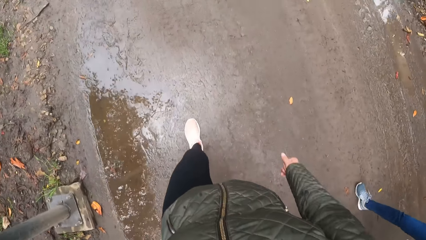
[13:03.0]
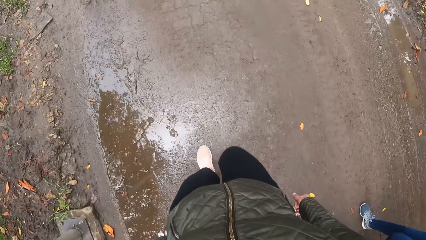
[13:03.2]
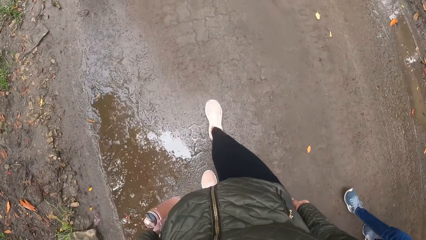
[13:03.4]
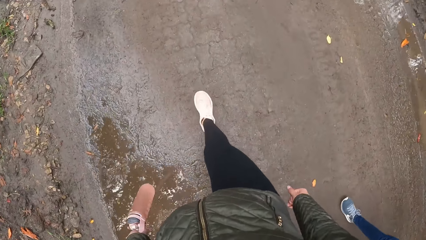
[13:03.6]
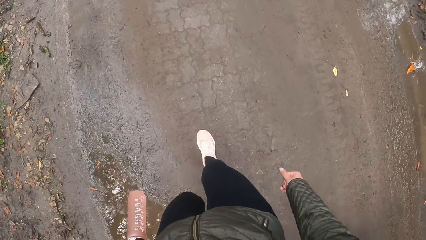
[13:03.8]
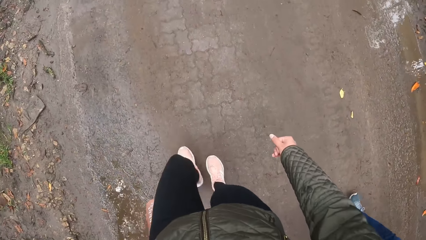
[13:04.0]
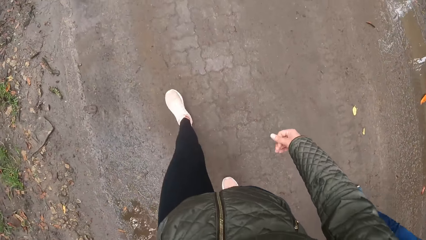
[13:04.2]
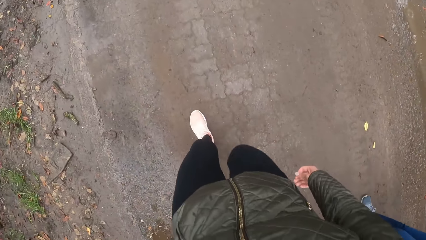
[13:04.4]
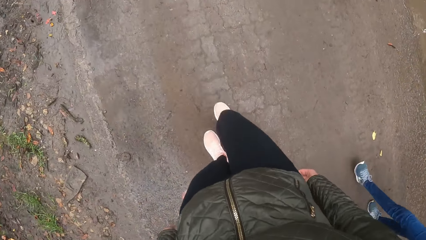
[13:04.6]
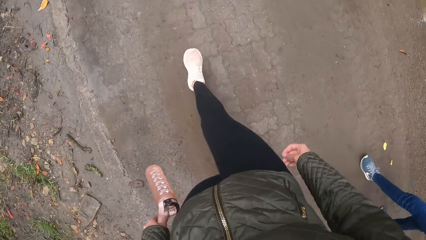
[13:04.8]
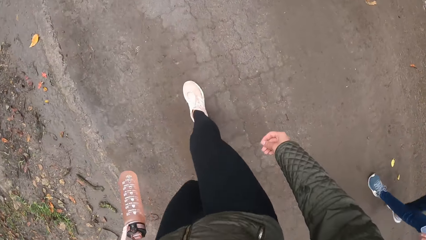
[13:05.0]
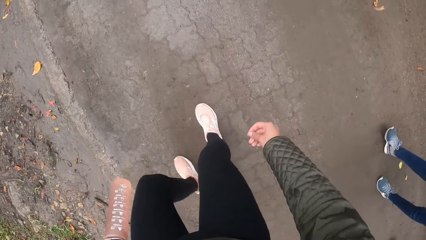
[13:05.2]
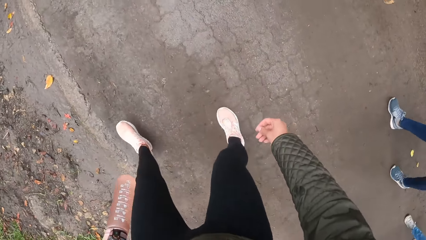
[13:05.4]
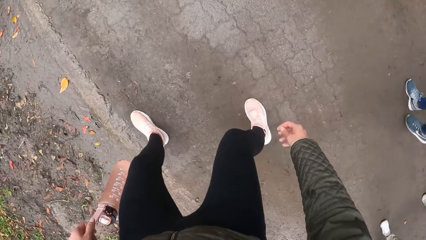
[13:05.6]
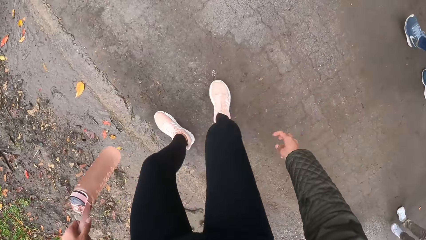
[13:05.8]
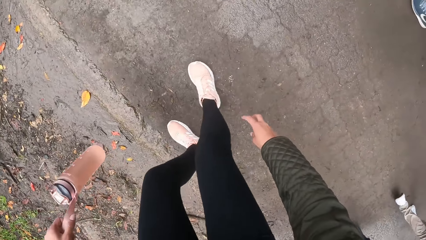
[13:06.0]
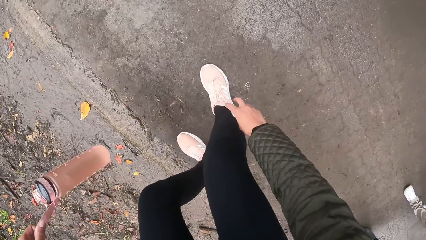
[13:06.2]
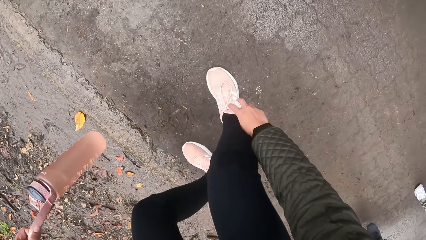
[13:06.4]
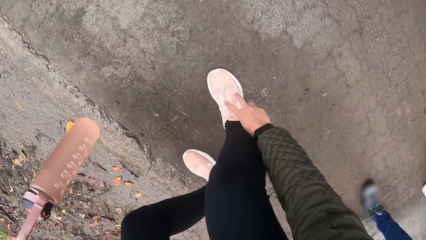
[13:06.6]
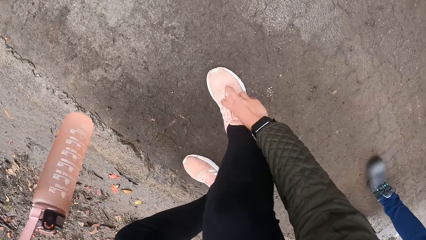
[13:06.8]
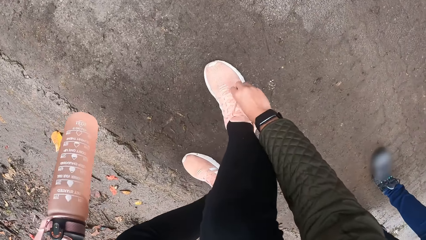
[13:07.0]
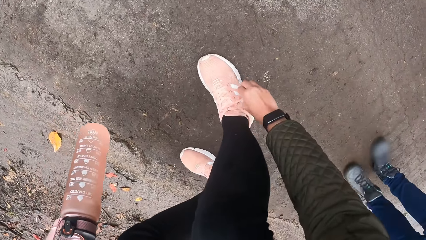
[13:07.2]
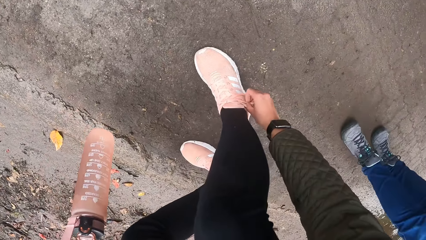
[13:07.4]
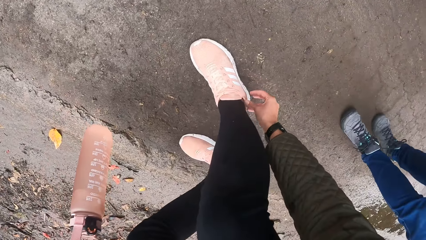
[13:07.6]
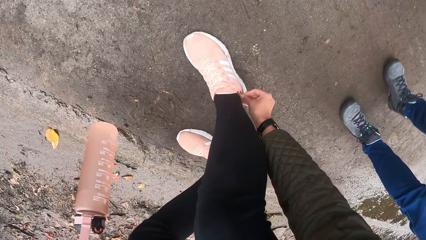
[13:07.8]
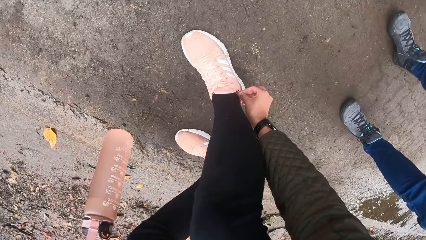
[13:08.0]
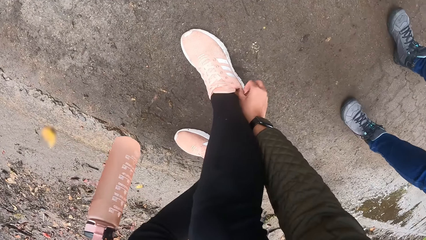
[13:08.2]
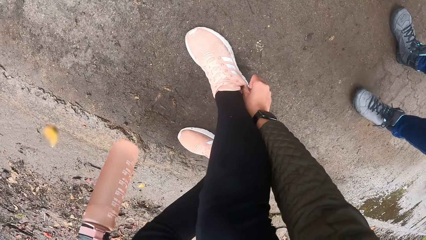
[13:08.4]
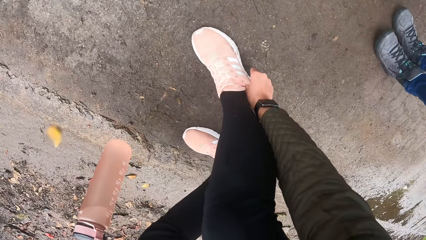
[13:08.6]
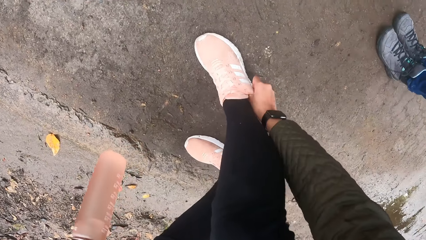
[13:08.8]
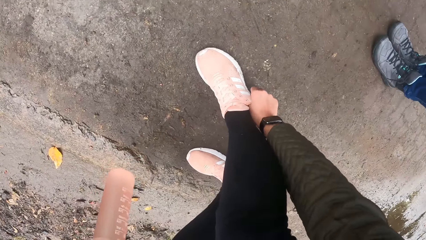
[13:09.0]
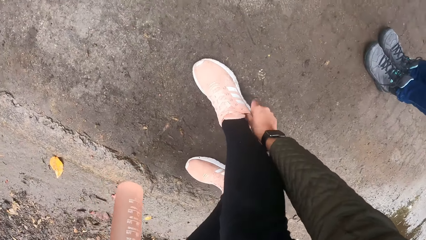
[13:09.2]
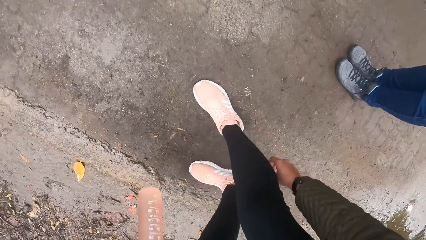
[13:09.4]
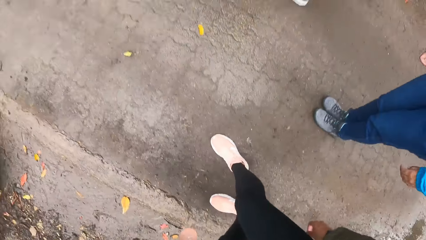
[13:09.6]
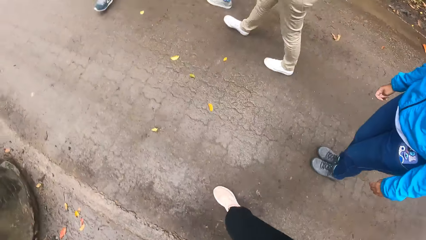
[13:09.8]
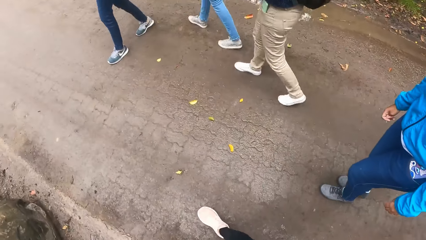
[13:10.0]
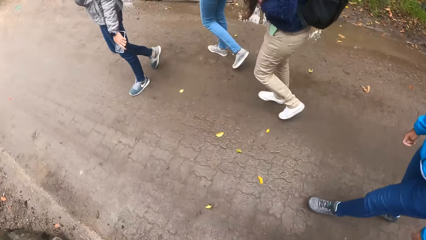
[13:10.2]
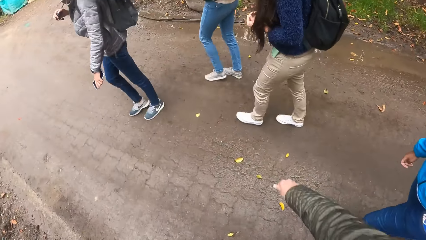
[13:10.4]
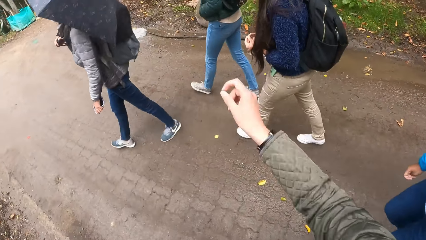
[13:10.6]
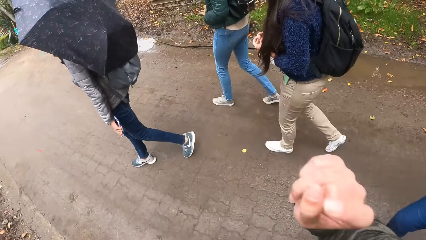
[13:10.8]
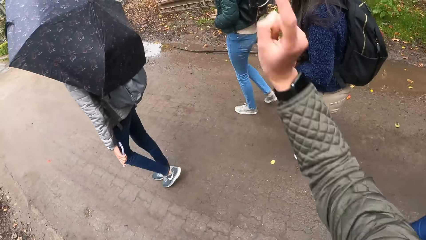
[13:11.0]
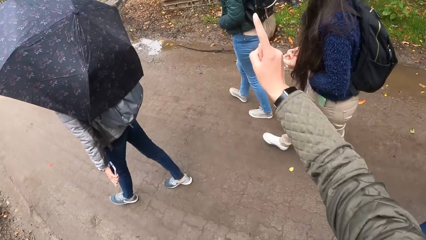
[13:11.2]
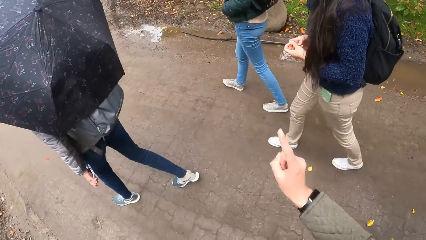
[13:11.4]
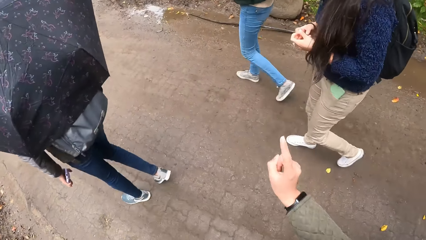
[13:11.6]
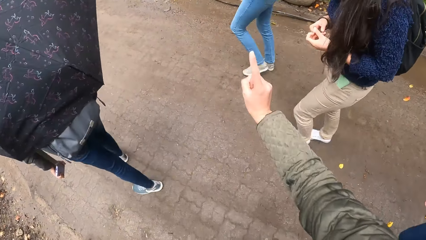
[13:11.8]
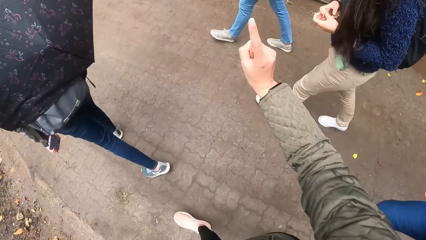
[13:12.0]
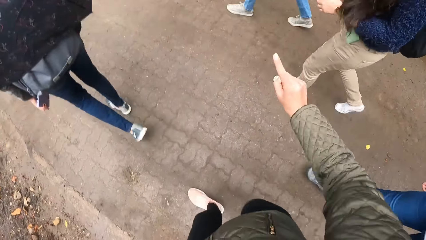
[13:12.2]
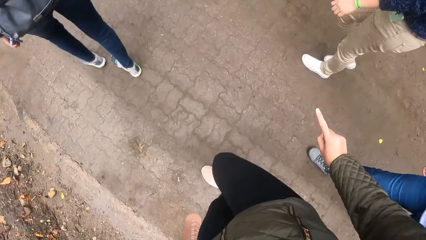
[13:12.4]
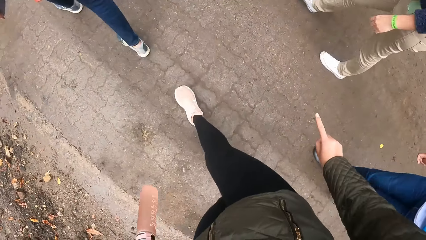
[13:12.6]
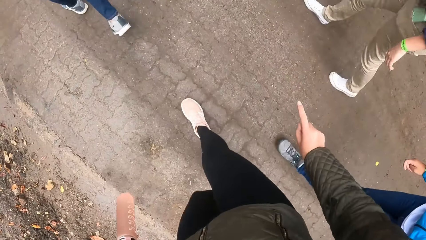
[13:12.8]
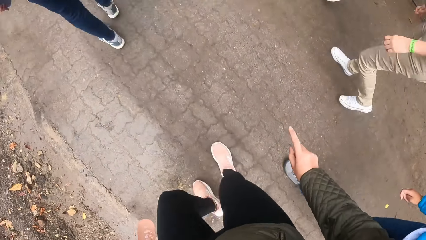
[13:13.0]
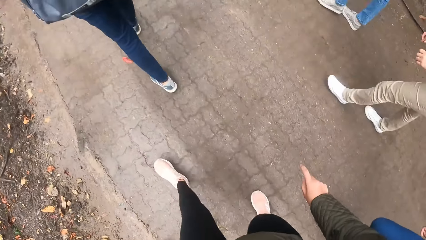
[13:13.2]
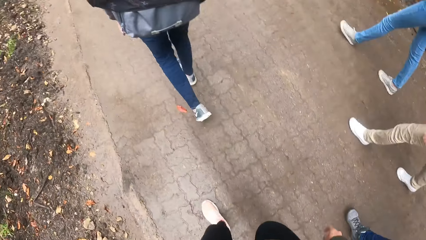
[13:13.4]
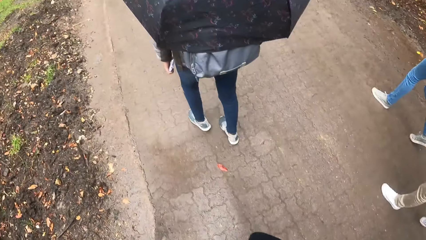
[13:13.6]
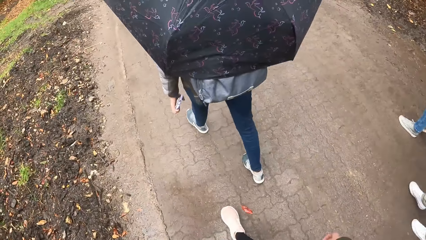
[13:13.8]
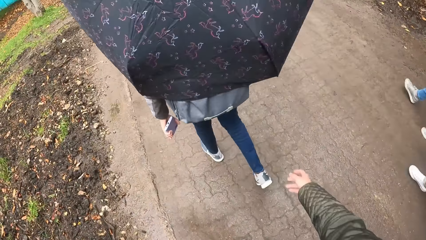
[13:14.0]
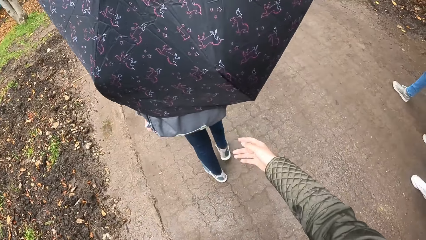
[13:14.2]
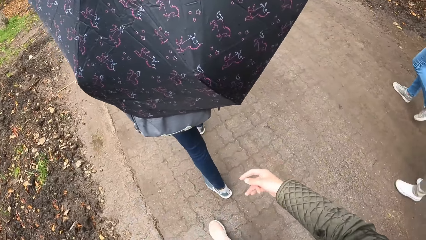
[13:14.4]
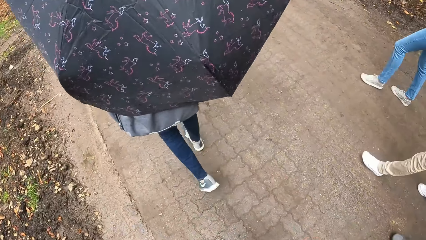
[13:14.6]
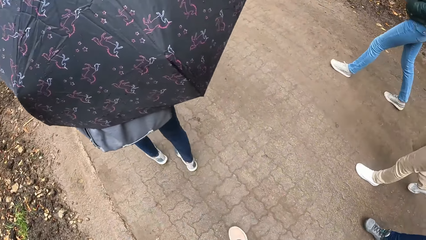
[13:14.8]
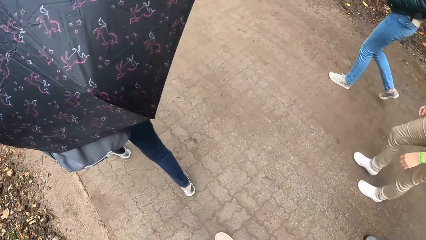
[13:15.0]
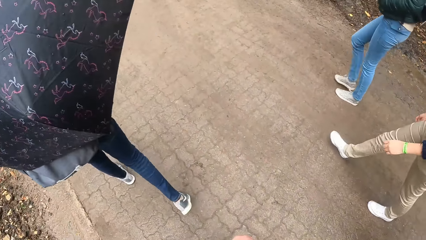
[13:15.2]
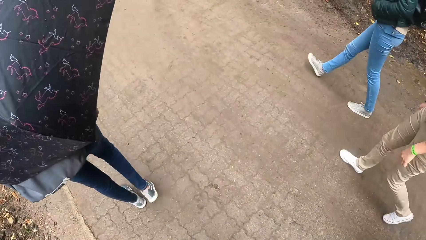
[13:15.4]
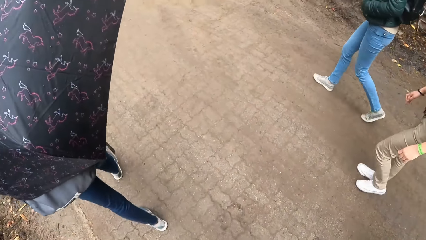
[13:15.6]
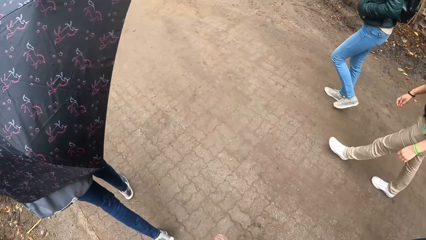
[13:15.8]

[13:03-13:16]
The camera wearer adjusts her shoe lace with her right hand. She puts the shoe lace in the shoe. The camera wearer and the group of people walk through the path. She converses with the group of people. The camera wearer and the group of people walk through the path.

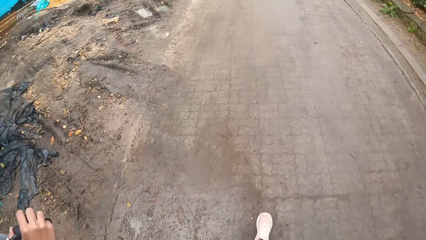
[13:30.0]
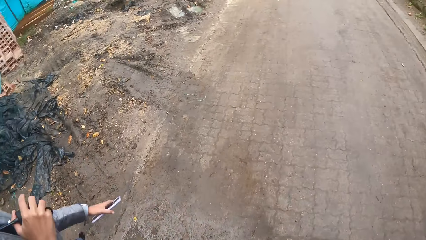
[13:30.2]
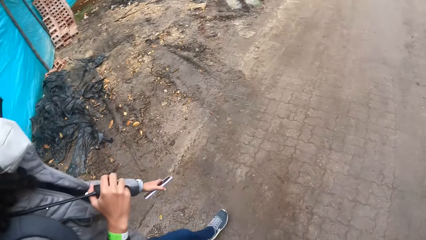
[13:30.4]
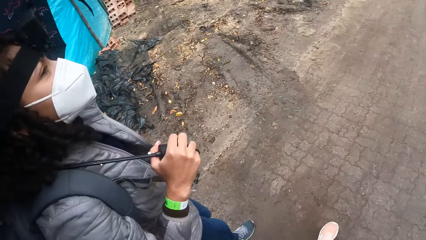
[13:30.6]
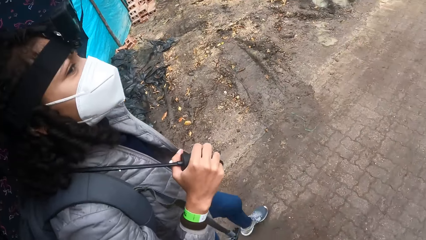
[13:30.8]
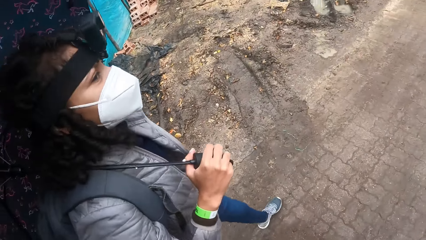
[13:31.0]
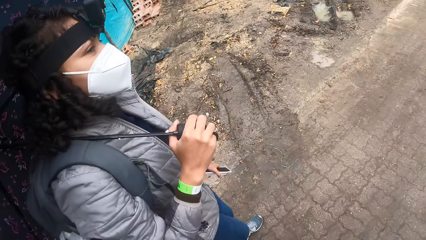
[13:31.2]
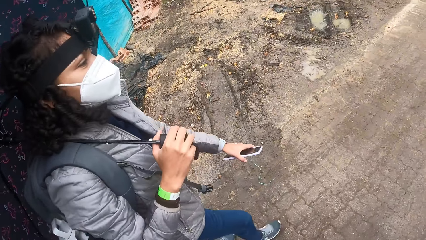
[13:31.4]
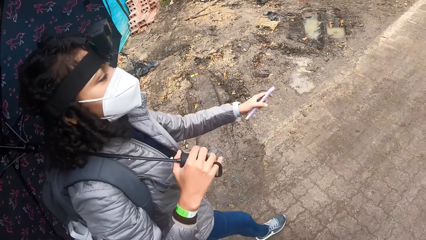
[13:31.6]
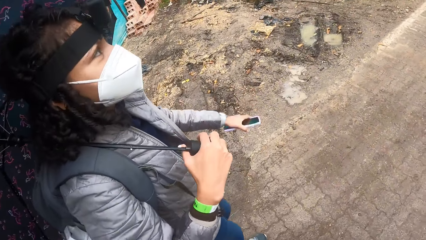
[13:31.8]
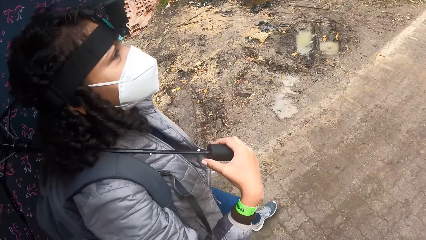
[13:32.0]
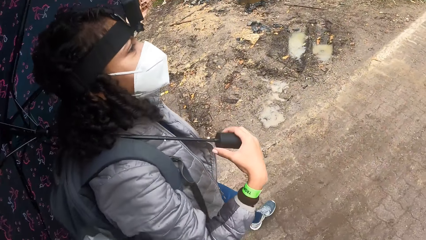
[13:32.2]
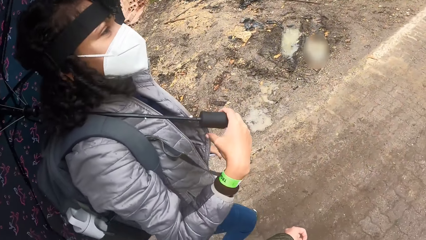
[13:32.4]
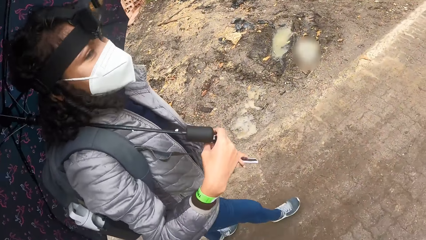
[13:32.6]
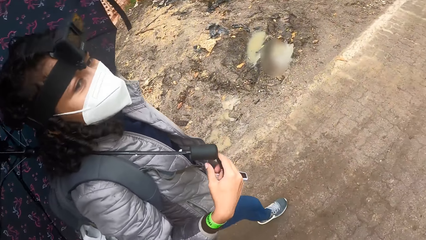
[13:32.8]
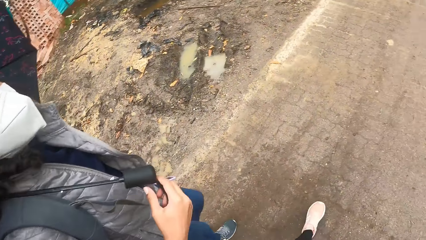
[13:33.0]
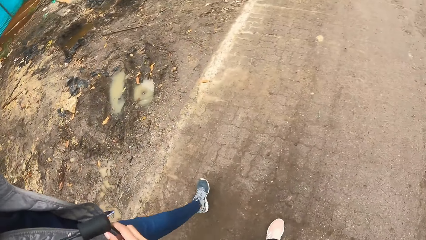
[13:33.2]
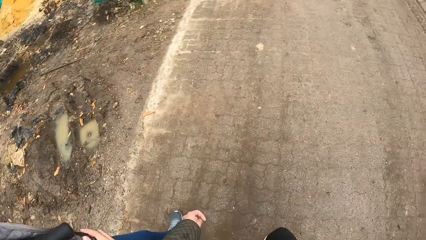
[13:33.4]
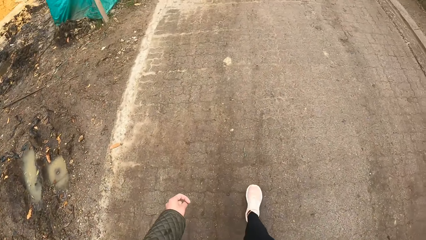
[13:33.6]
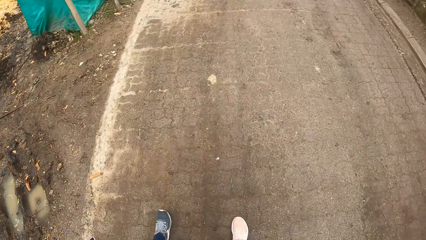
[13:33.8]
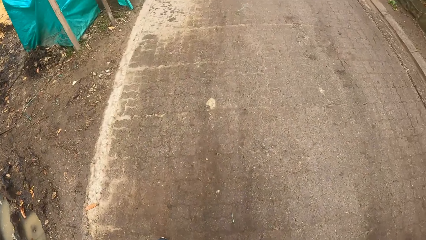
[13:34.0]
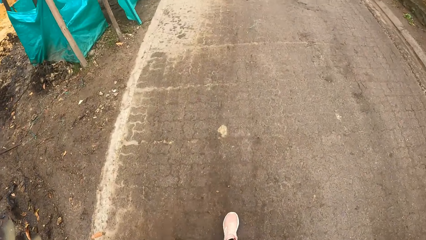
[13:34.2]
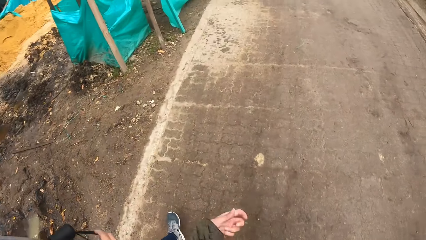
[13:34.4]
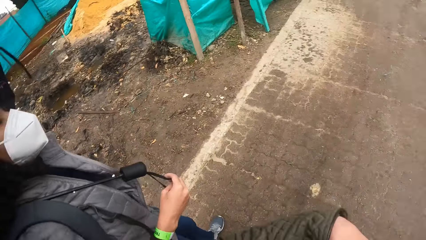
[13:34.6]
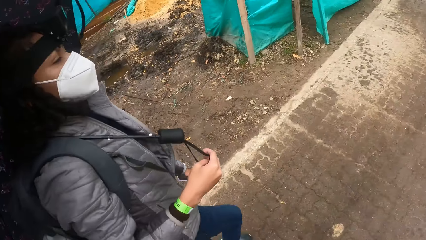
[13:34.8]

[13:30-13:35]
The camera wearer looks at a person. They walk with the person and other people.
